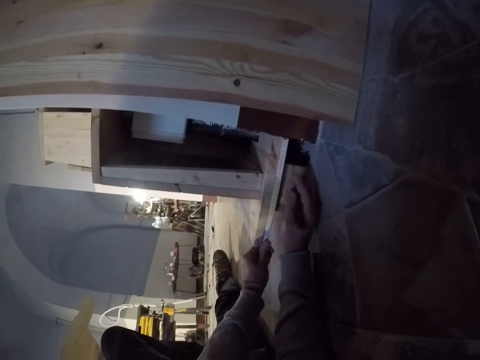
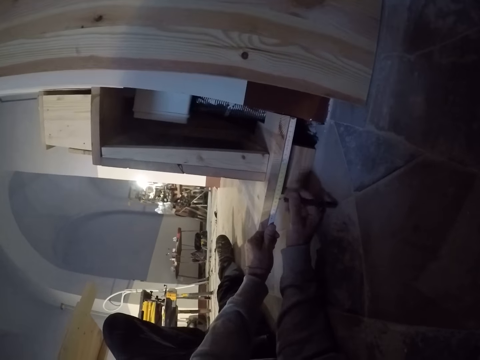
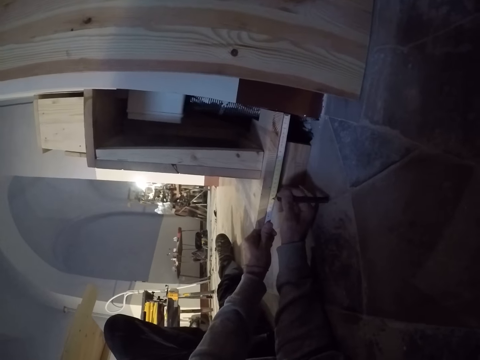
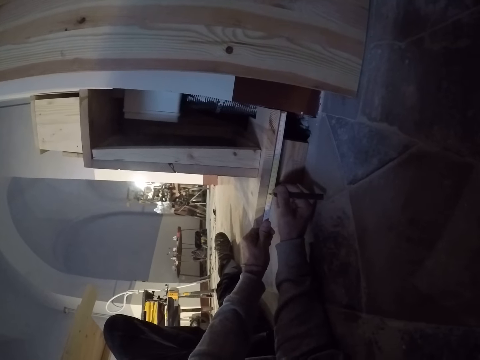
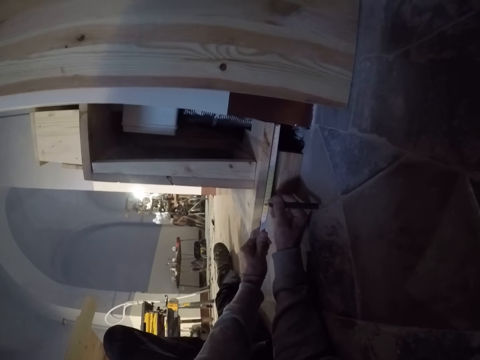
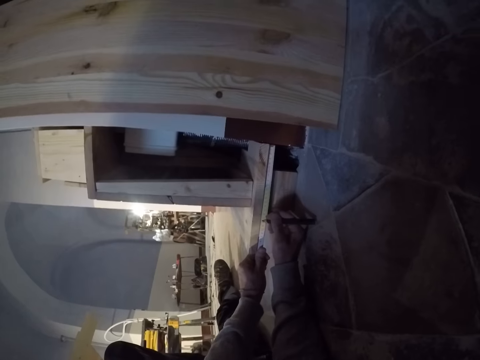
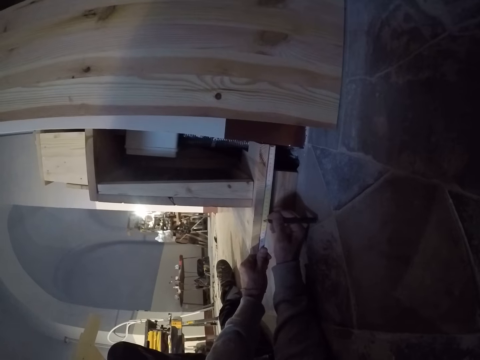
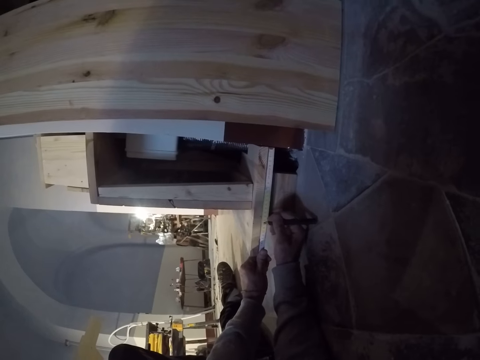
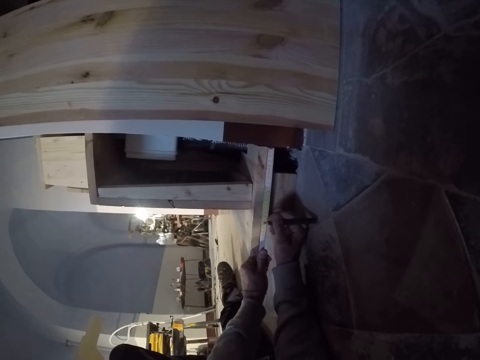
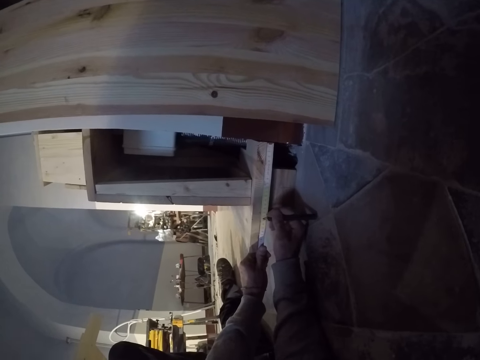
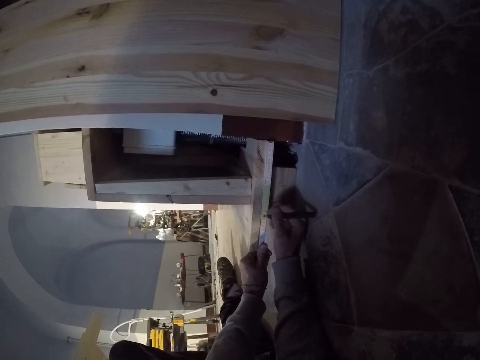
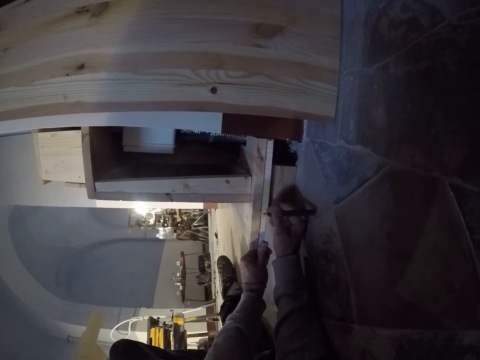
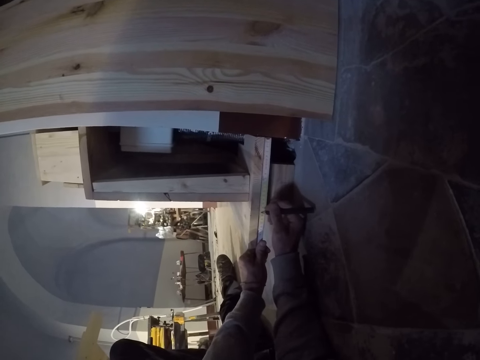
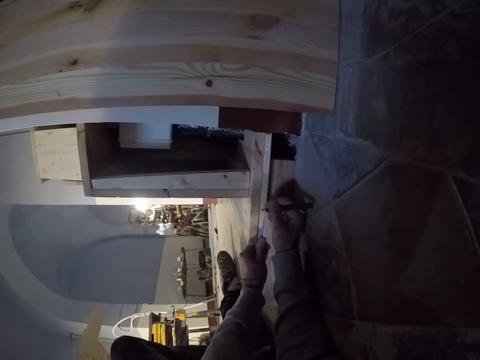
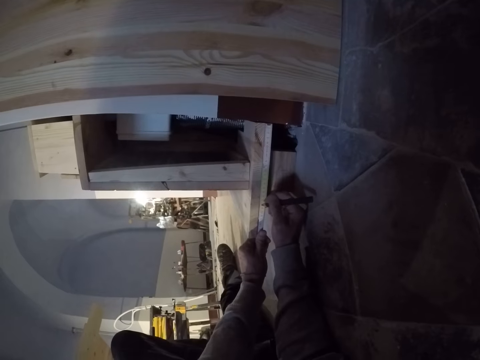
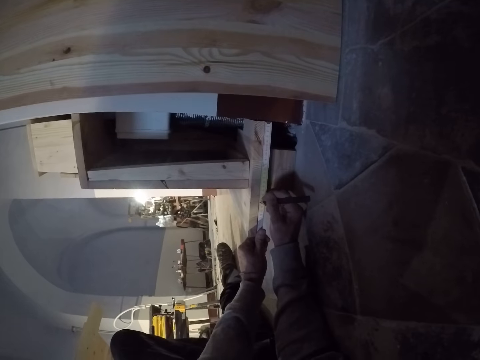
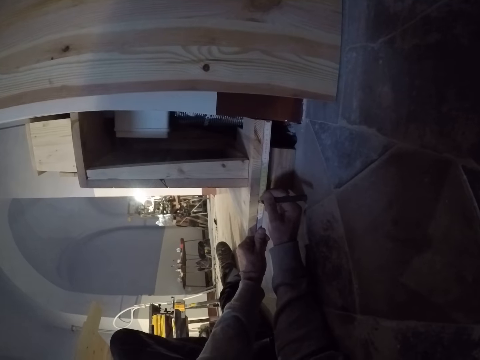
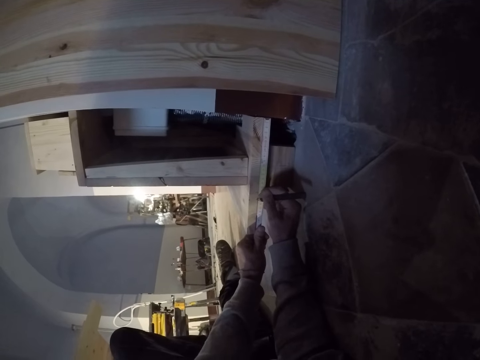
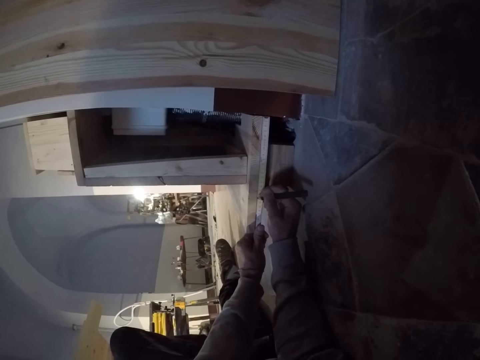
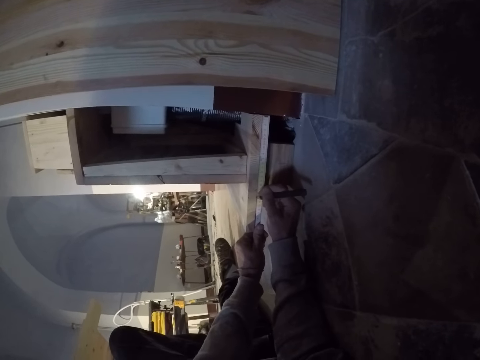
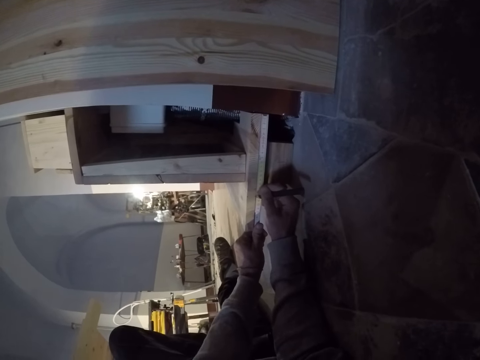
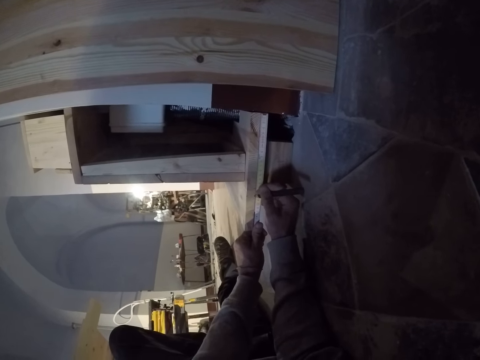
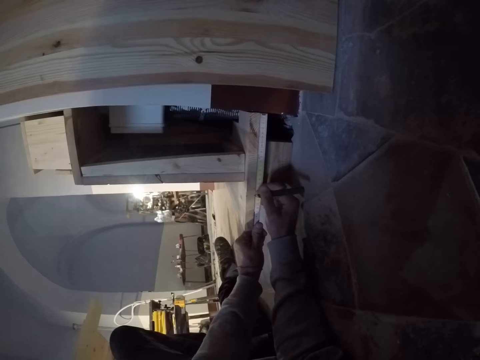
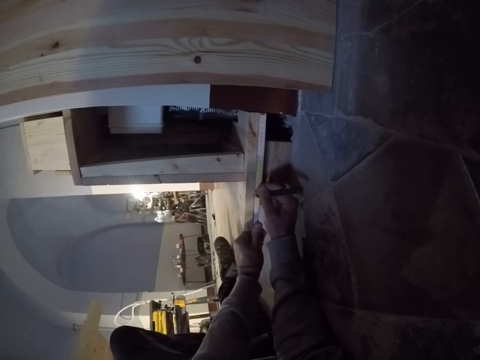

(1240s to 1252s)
The camera wearer marks a point on the shelf with the pencil in his right hand. He marks the timber with the pencil.

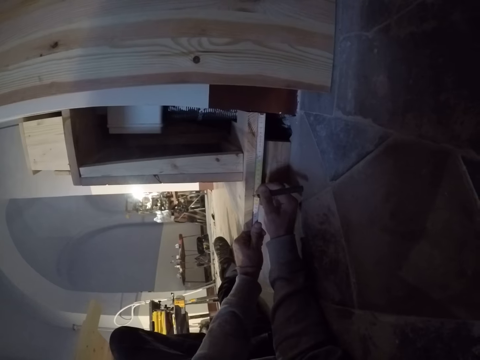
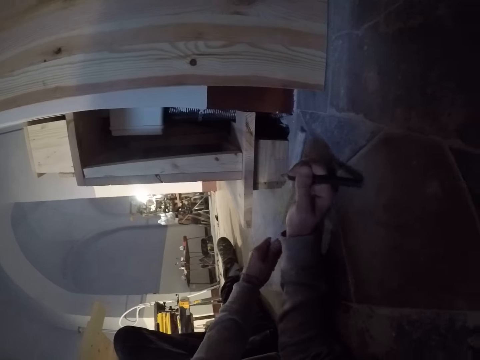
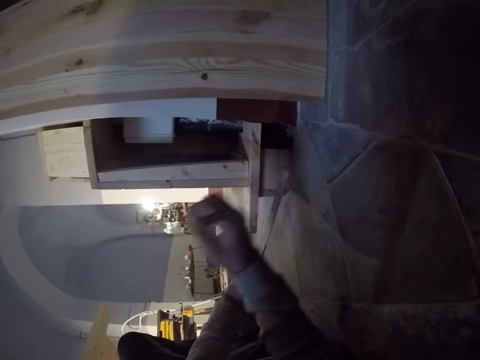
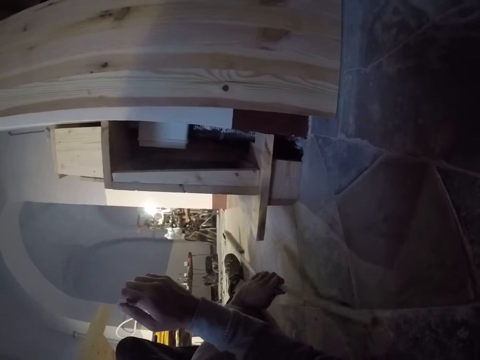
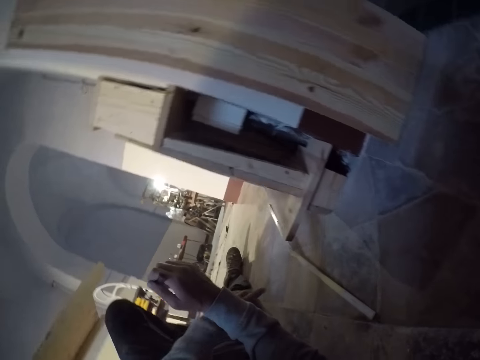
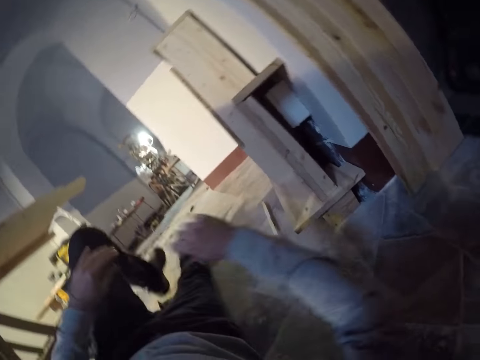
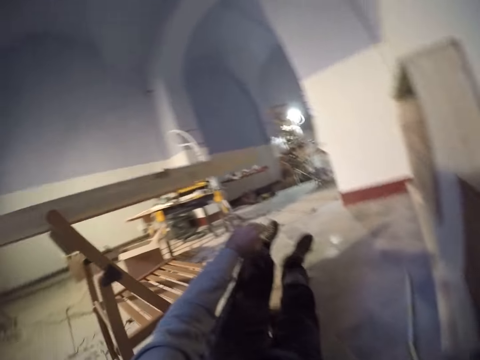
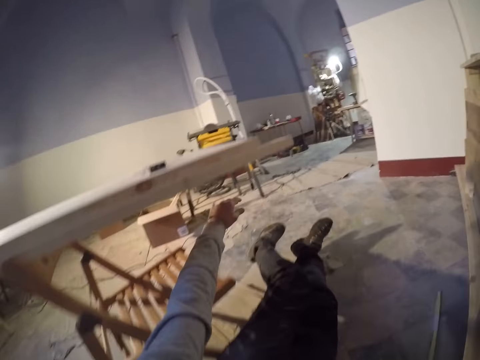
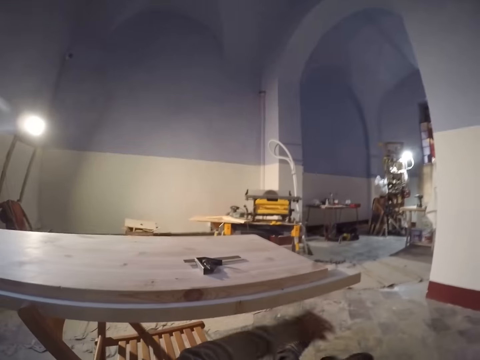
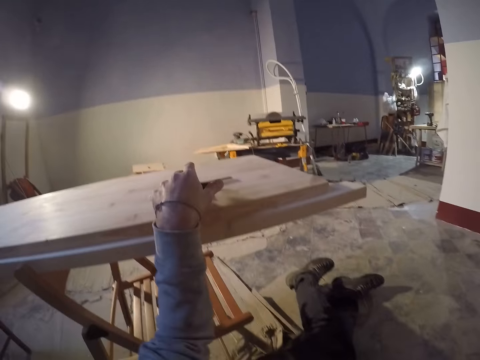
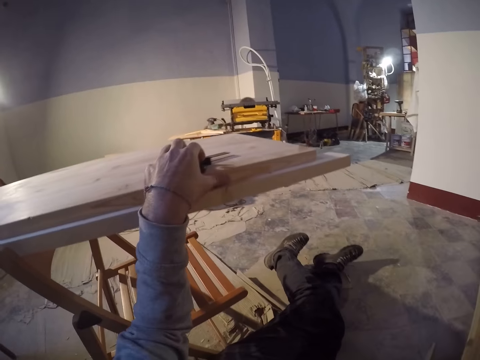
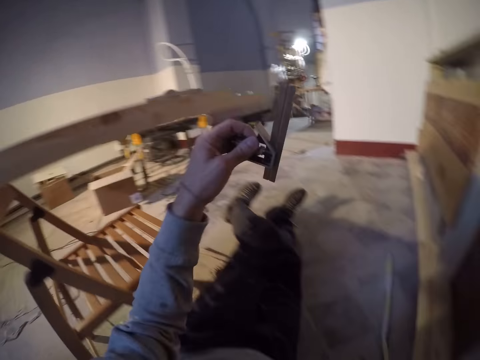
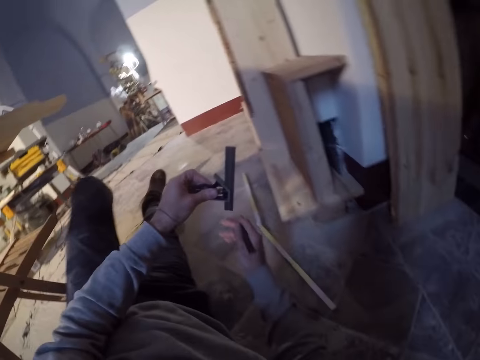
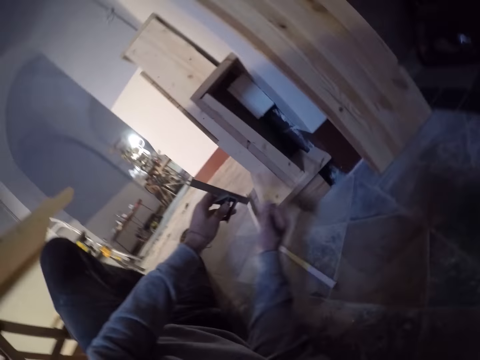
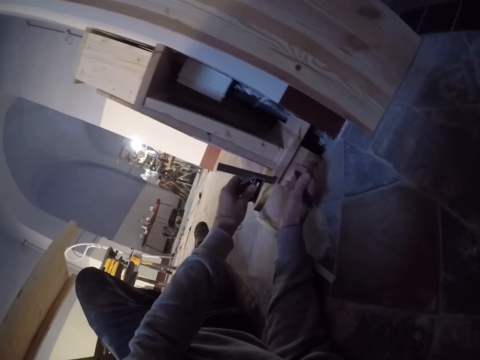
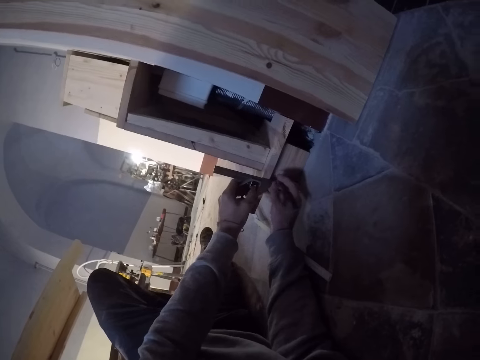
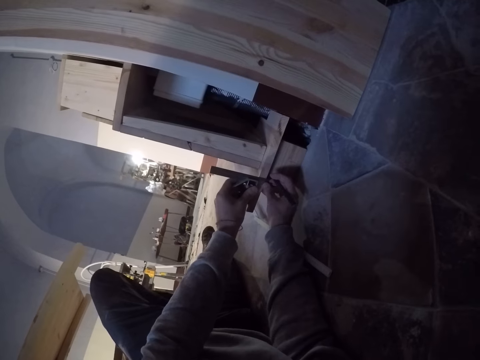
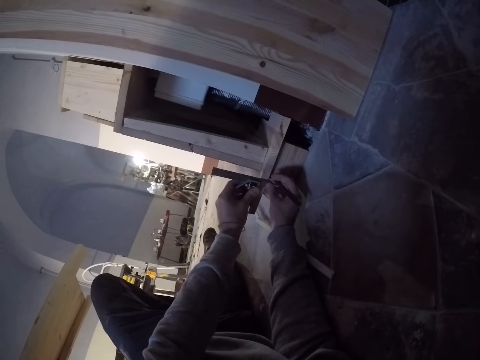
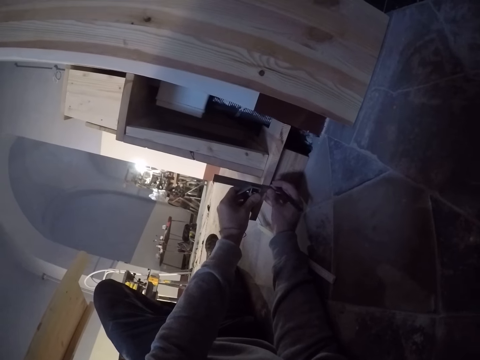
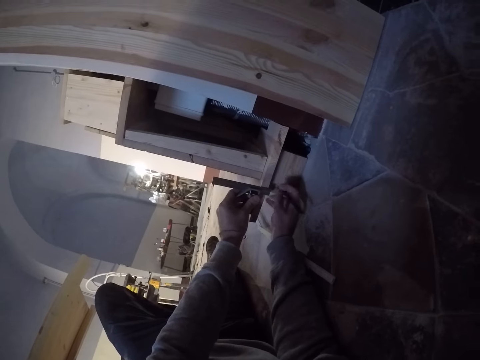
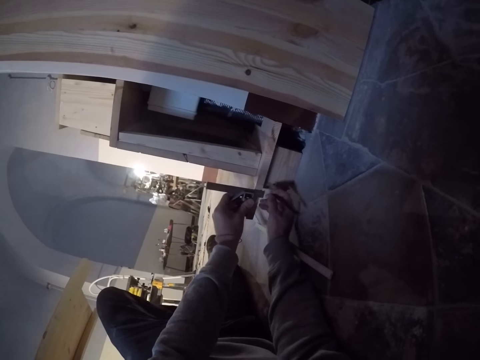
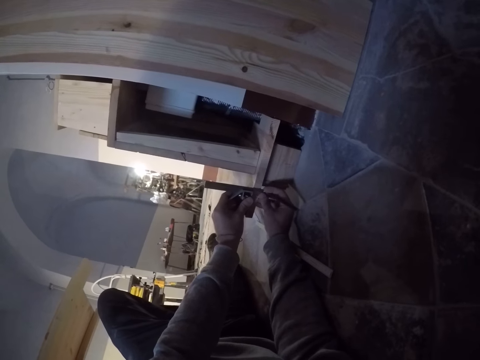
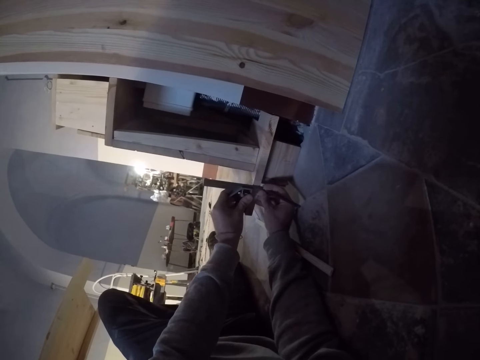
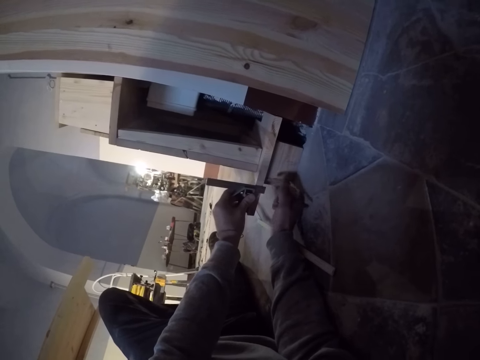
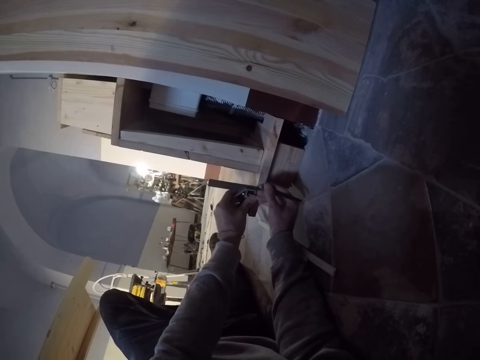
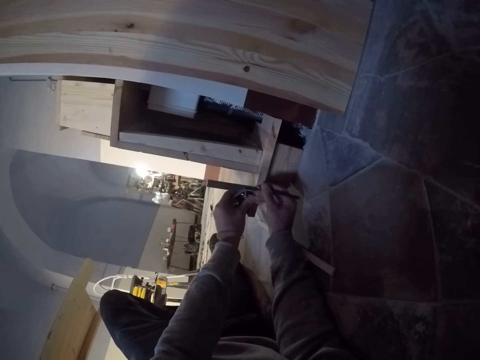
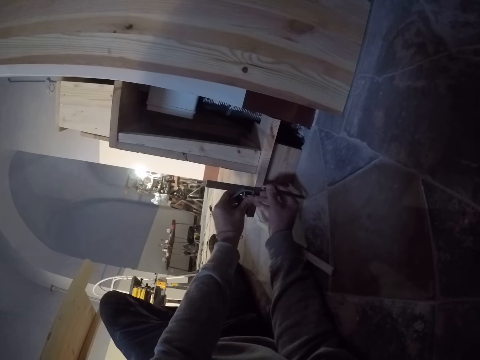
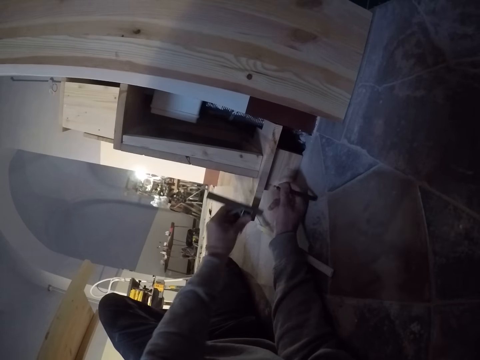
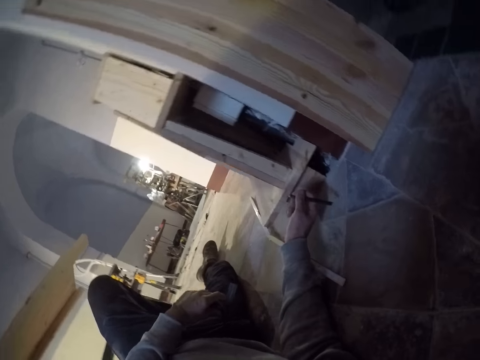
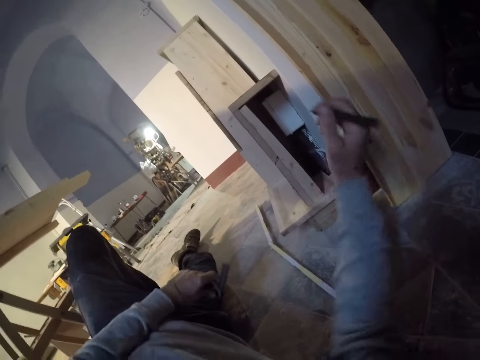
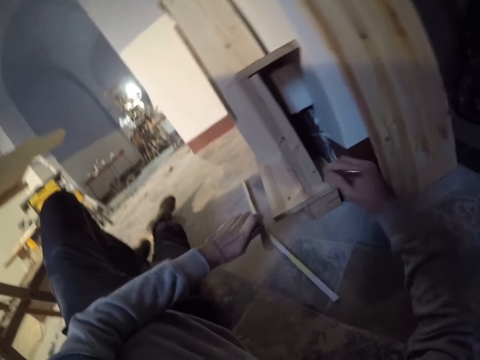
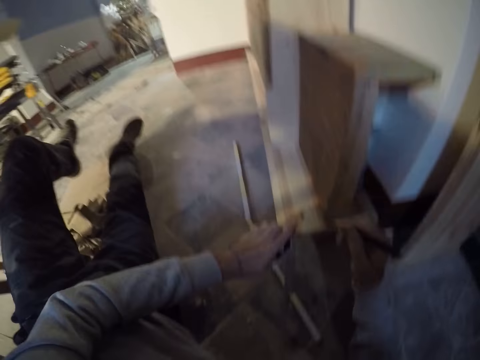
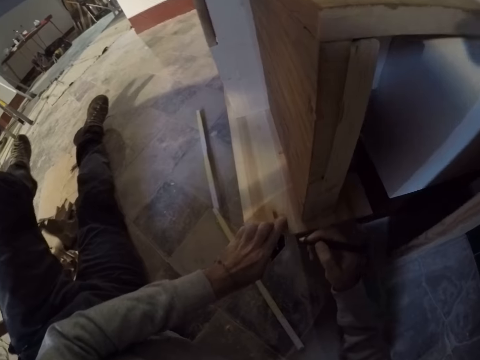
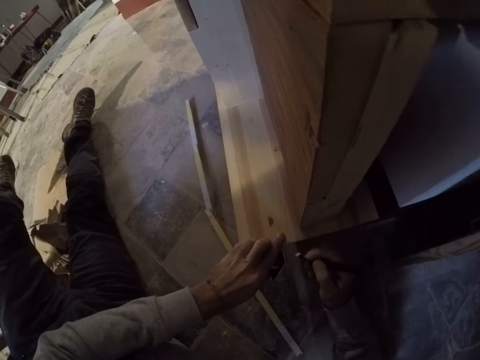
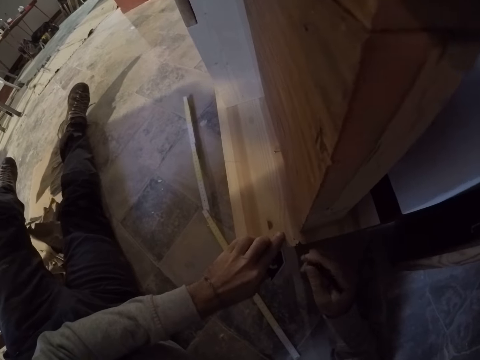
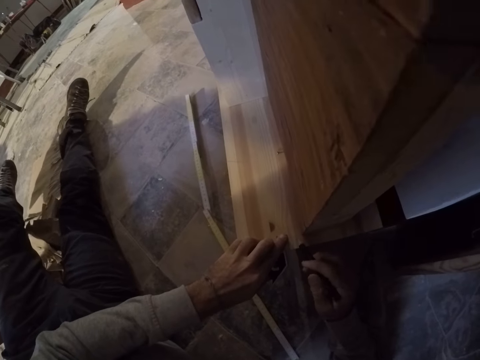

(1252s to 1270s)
The camera wearer withdraws the ruler from the timber. He drops the meter rule on the floor with his left hand. He stands from the floor. He picks a caliper from the workbench with his left hand. He measures the shelf with the caliper. He marks a point on the shelf with the pencil in his right hand. He marks on the timber with the pencil. He measures the shelf with the caliper.
